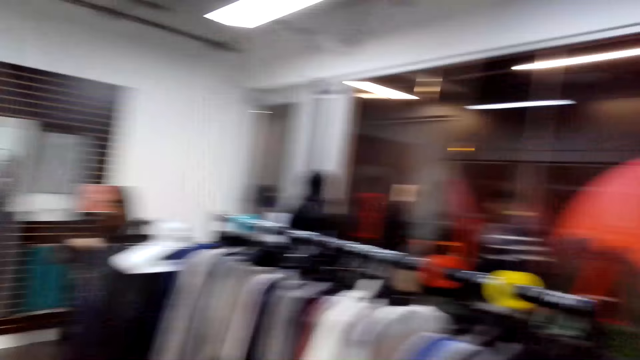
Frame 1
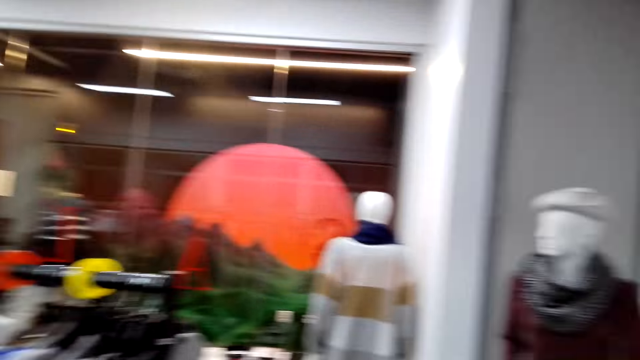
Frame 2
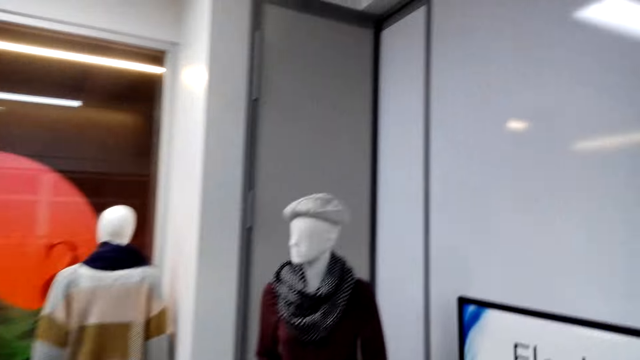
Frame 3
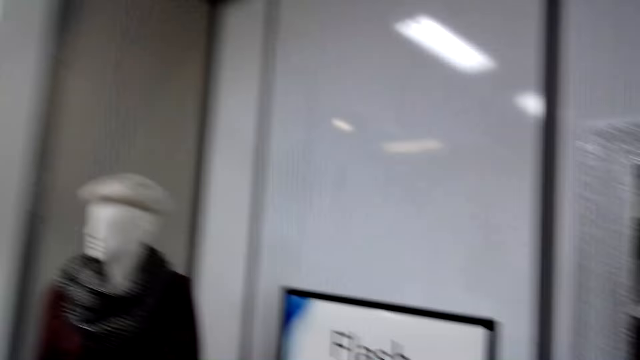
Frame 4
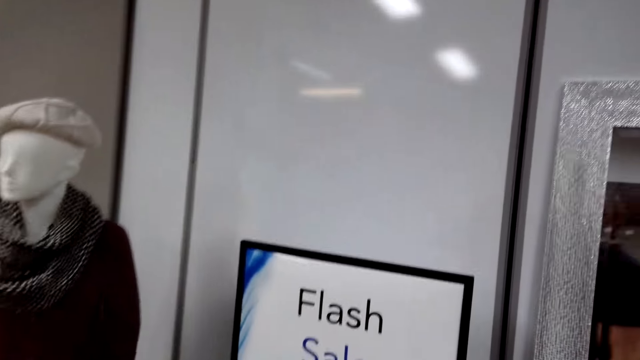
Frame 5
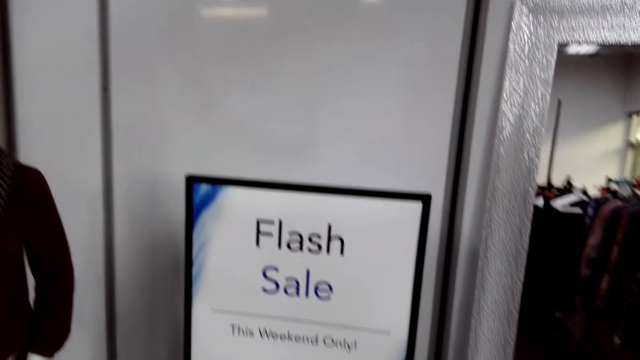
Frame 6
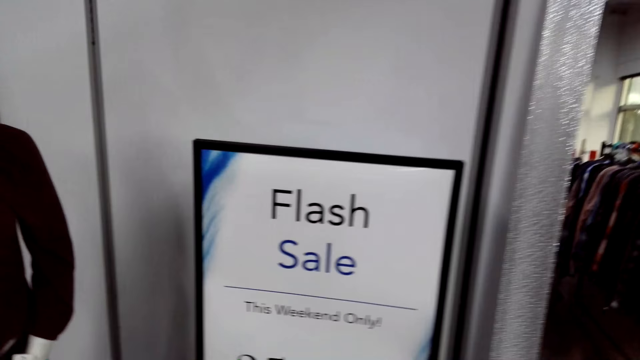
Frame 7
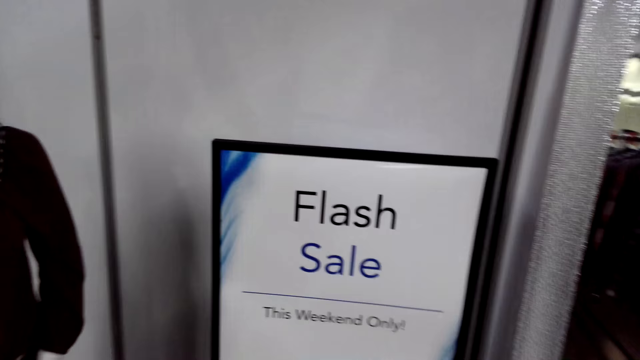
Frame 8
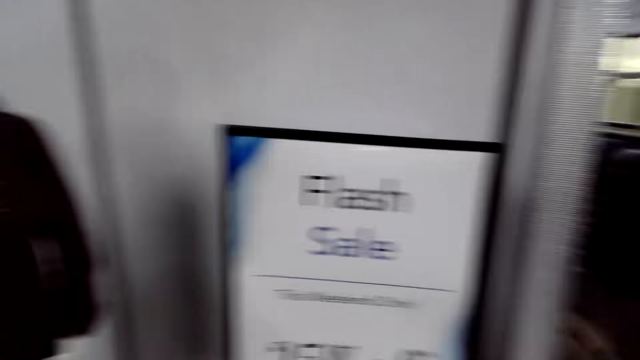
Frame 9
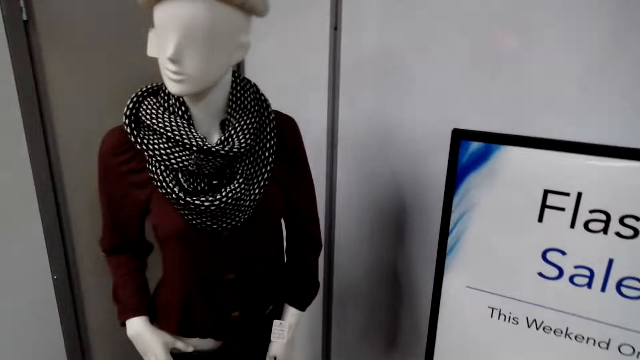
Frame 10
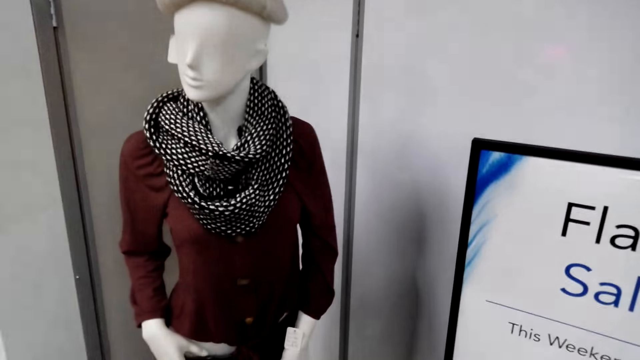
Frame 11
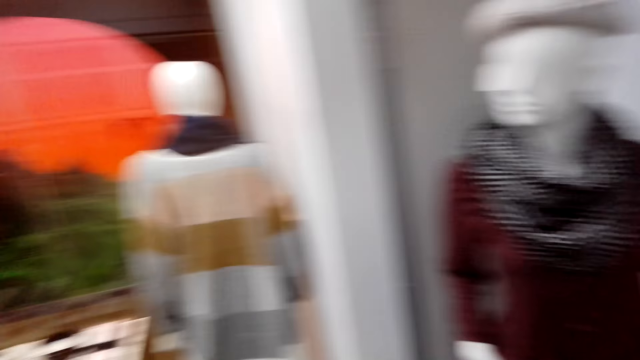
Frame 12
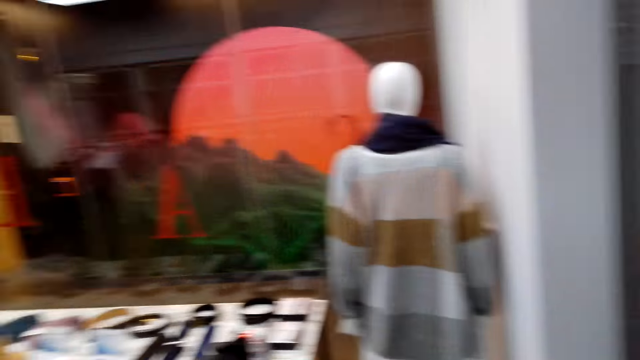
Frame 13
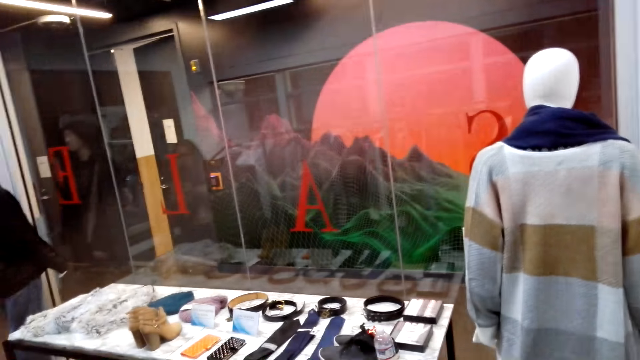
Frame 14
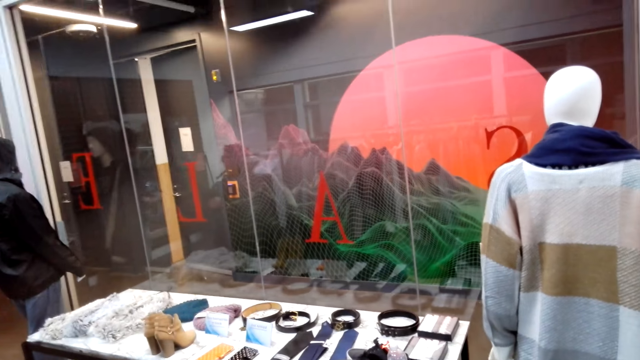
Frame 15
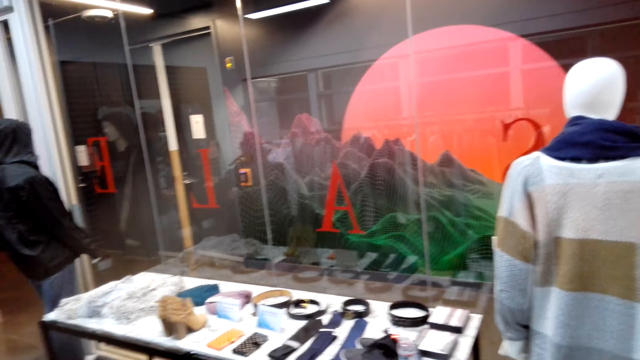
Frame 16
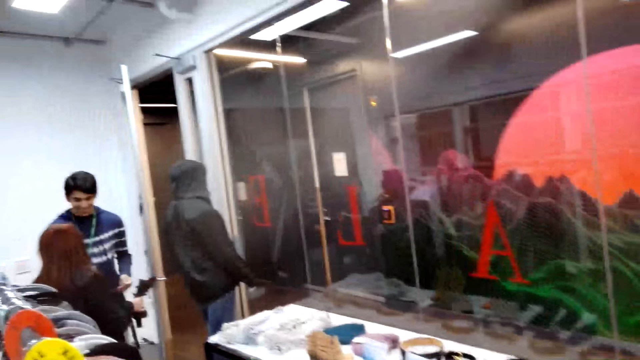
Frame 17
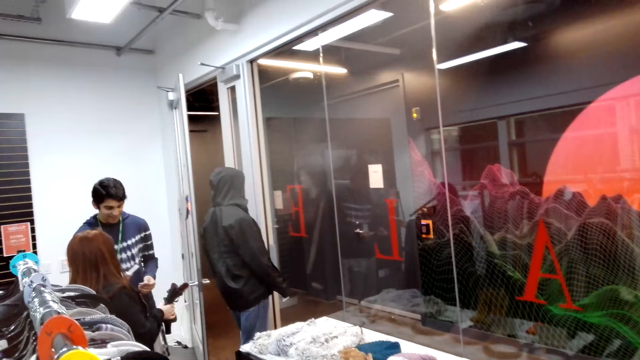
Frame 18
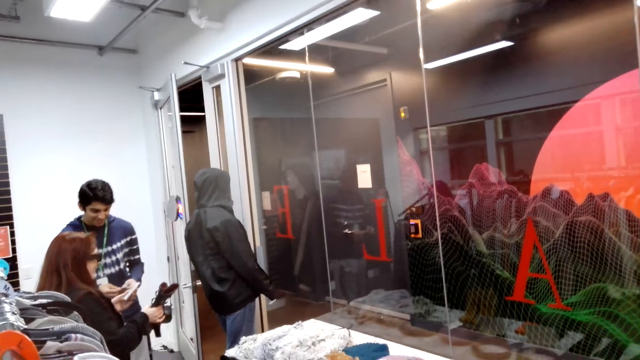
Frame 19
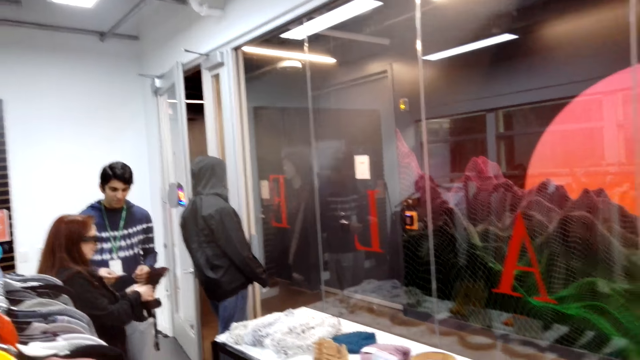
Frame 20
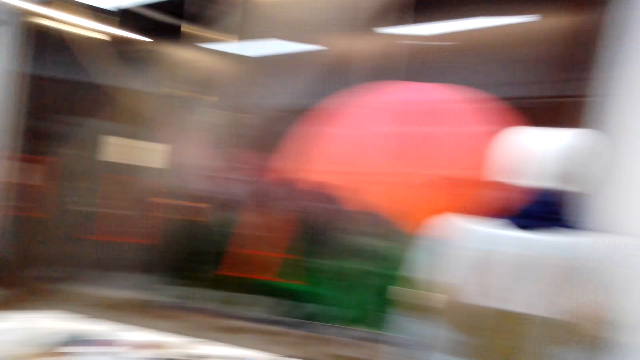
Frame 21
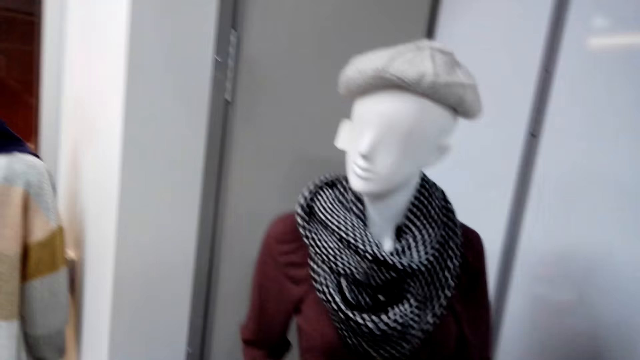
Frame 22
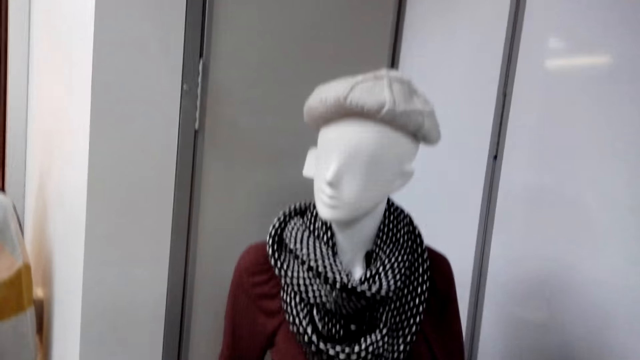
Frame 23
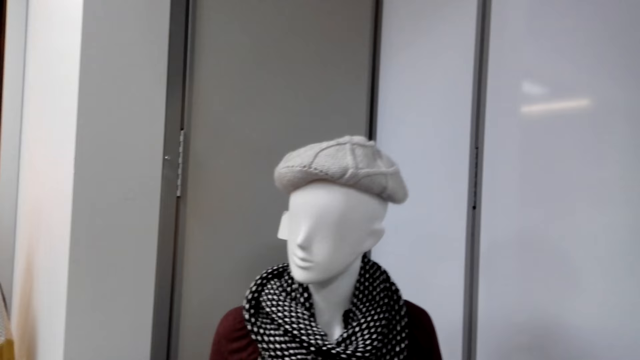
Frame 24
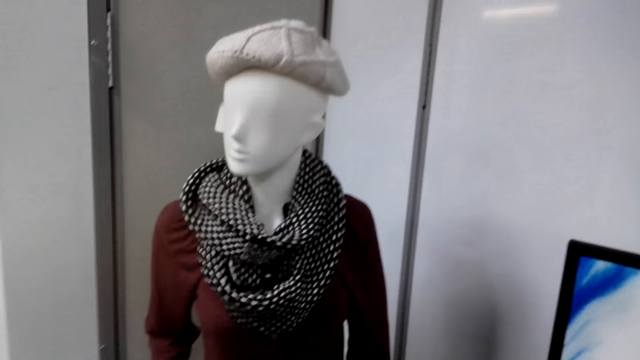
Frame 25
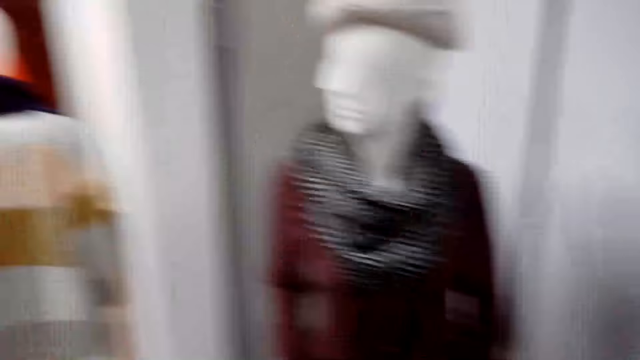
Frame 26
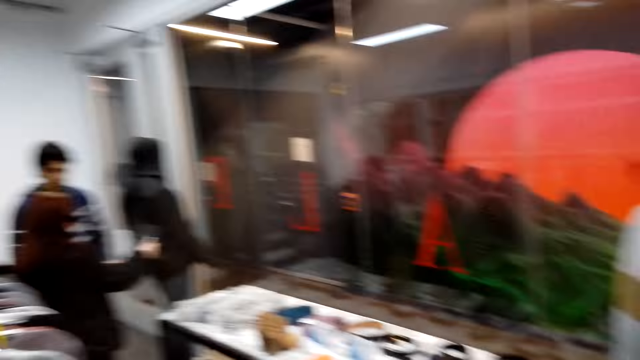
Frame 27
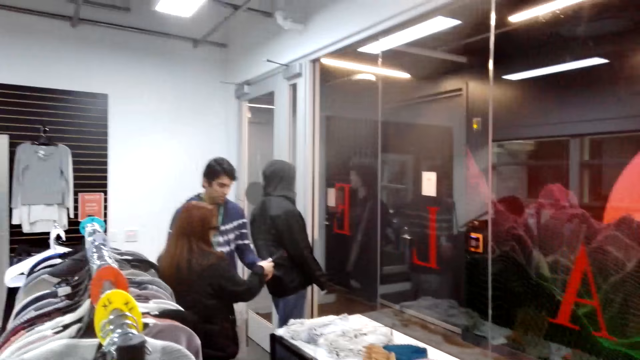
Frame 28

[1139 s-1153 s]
The camera wearer looks around the room. A man stands in the cloth shop. A woman stands in the cloth shop. The camera wearer walks in the cloth shop.

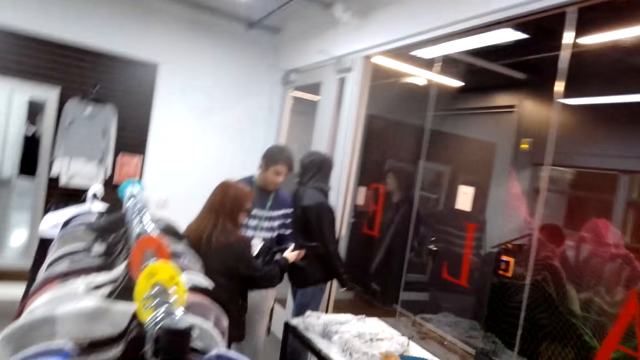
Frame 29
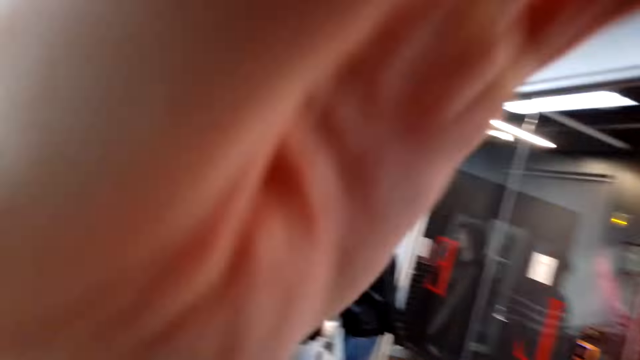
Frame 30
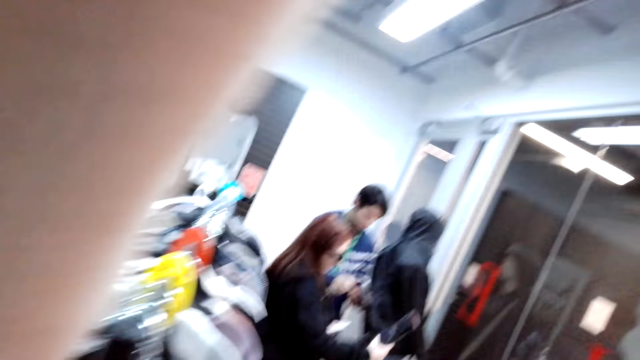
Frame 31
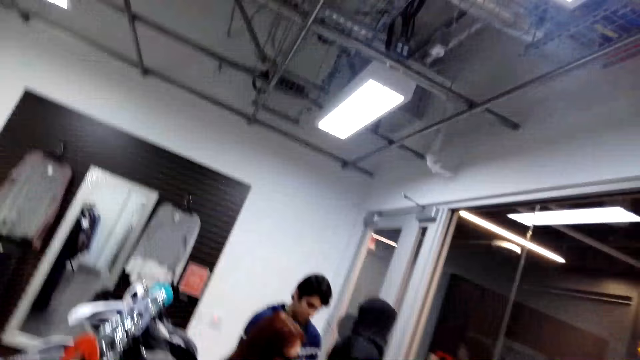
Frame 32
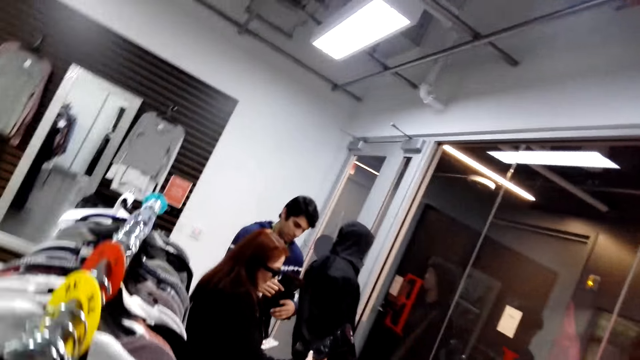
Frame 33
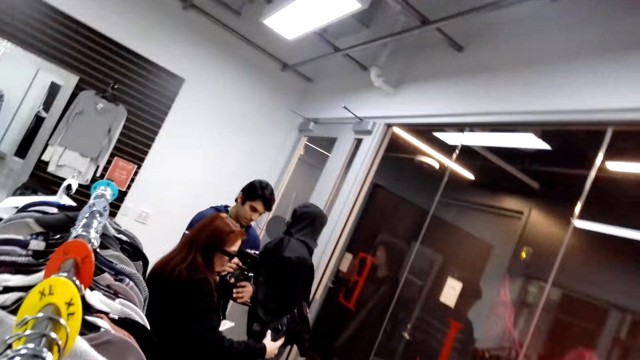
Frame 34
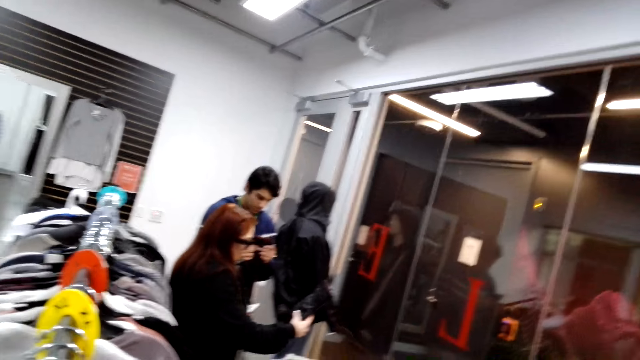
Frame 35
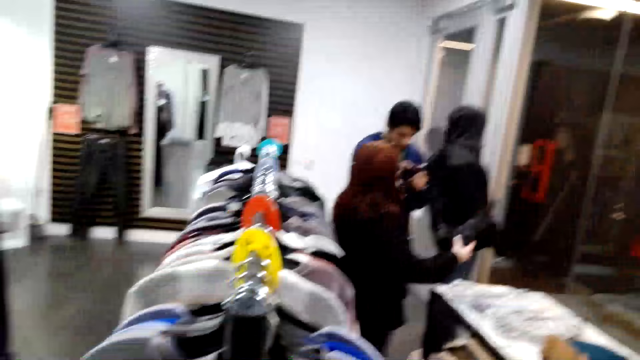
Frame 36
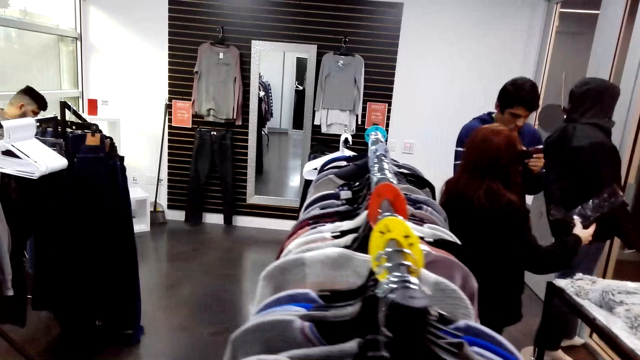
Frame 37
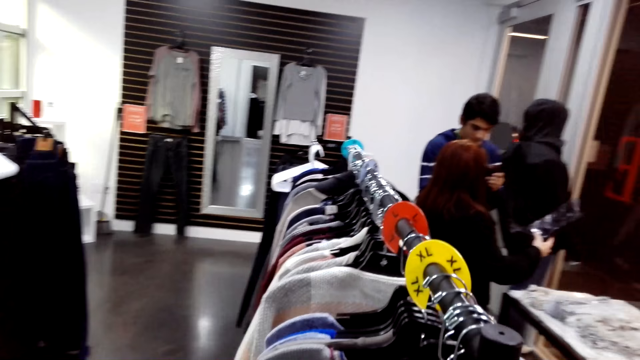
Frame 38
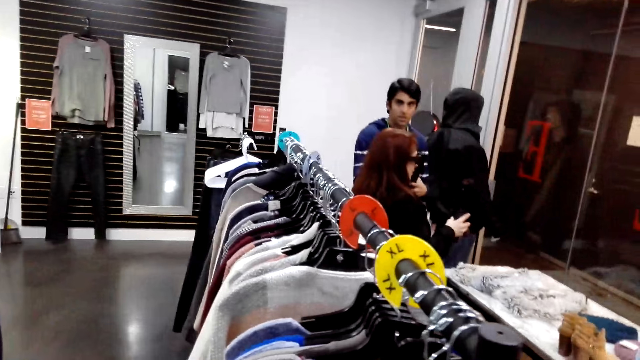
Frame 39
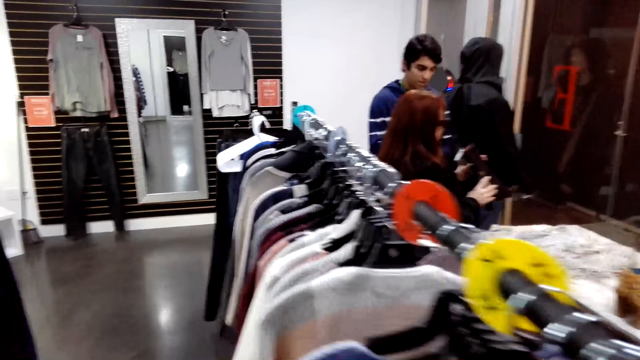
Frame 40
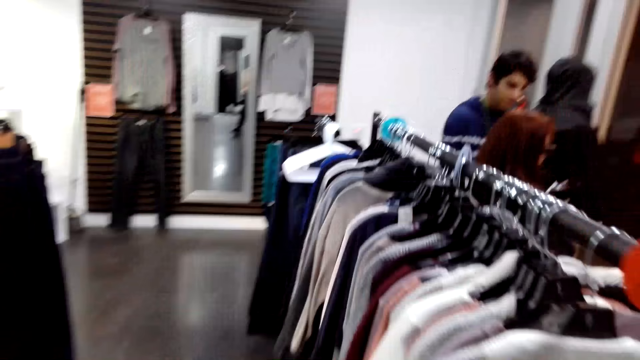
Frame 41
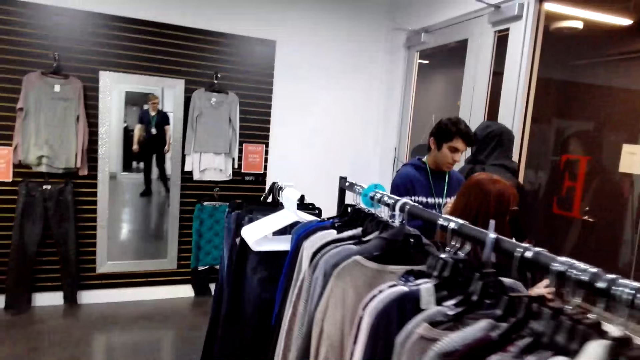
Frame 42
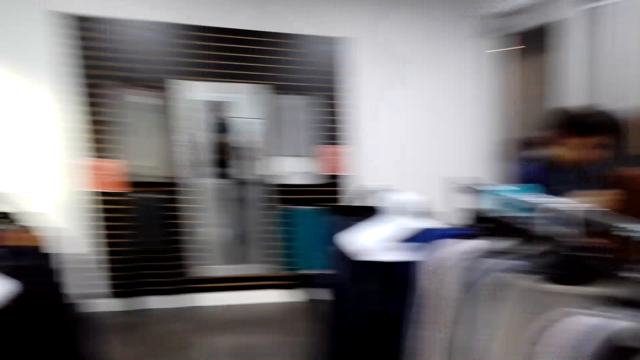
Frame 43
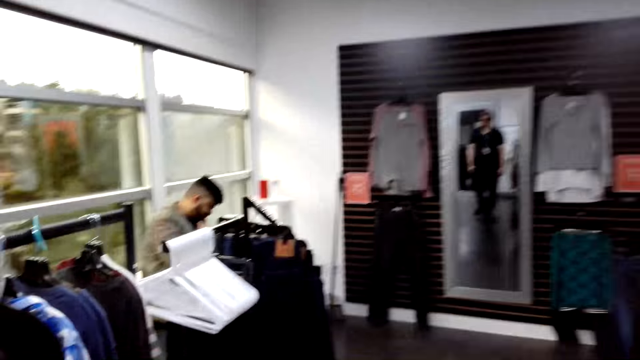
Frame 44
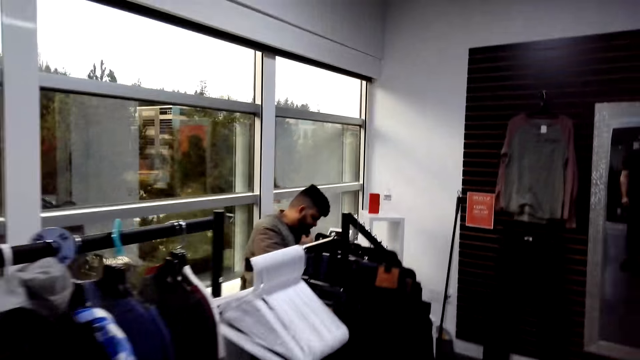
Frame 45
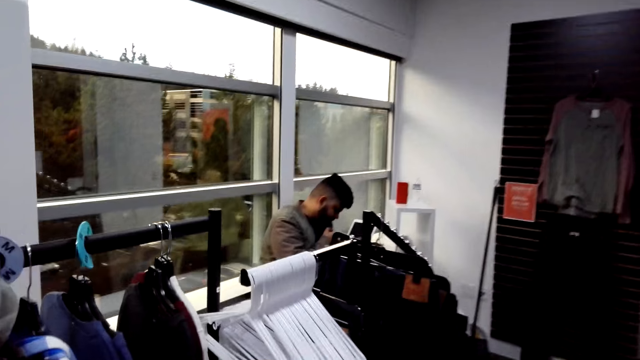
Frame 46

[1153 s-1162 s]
The camera wearer touches the hair. They raise a hand. They walk in the cloth shop.
